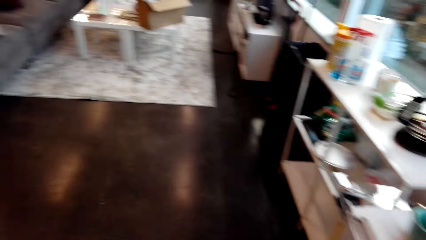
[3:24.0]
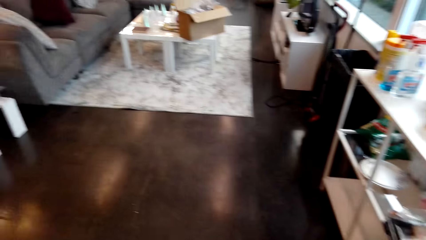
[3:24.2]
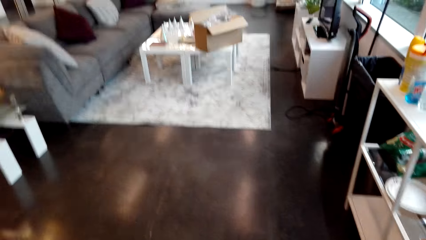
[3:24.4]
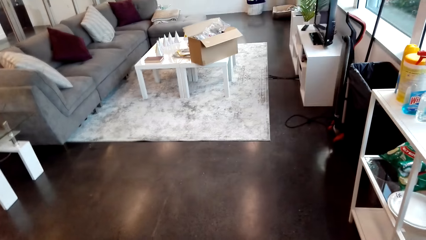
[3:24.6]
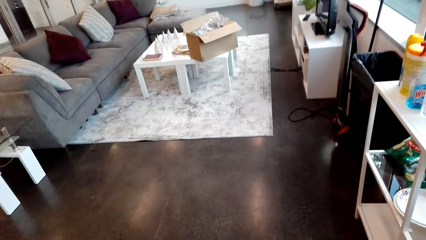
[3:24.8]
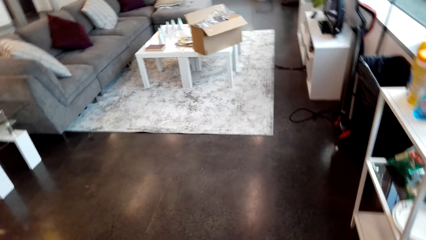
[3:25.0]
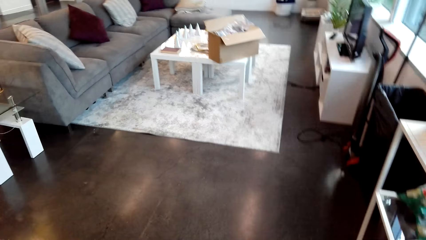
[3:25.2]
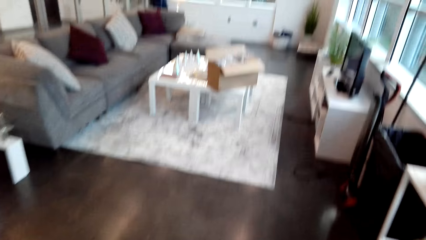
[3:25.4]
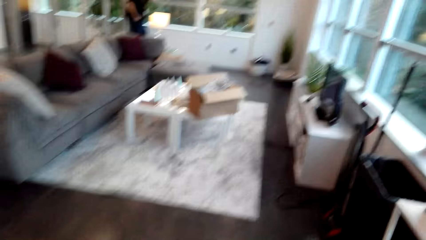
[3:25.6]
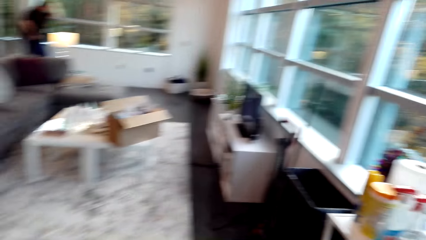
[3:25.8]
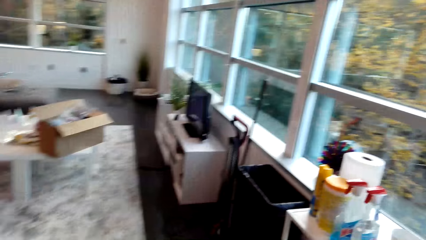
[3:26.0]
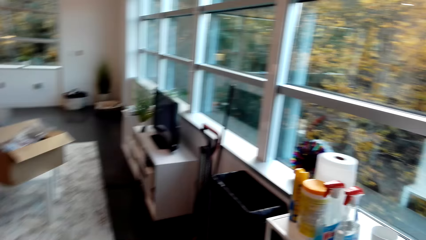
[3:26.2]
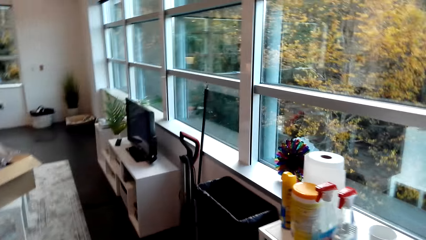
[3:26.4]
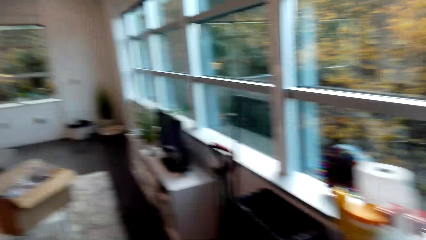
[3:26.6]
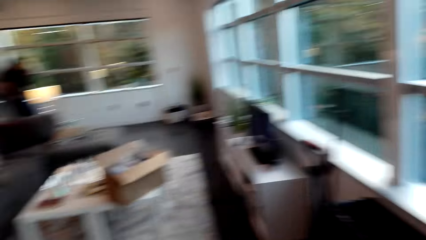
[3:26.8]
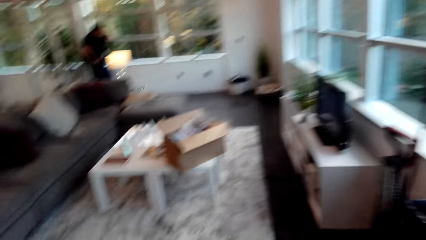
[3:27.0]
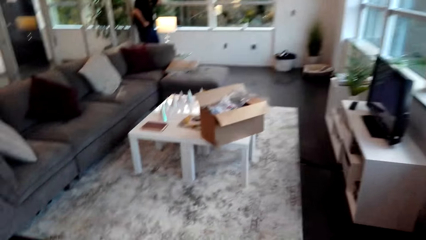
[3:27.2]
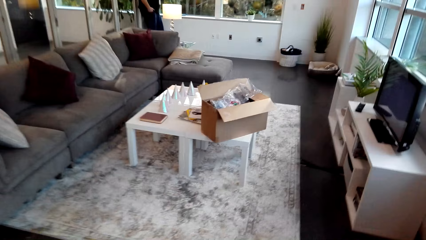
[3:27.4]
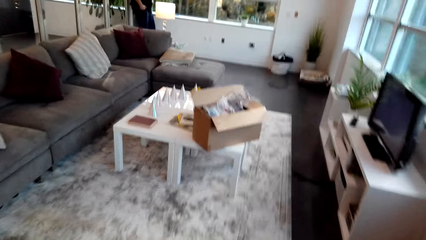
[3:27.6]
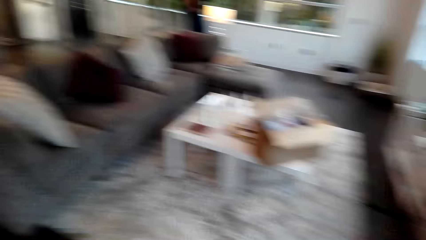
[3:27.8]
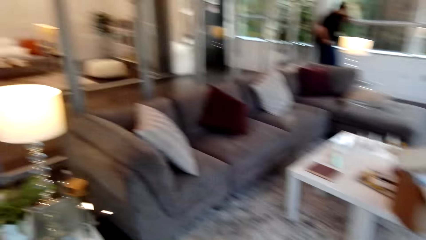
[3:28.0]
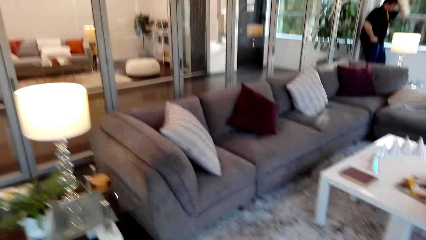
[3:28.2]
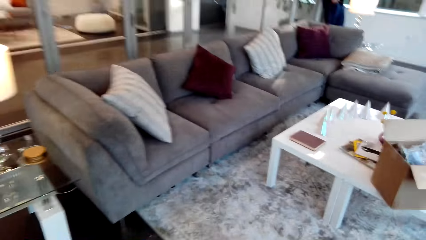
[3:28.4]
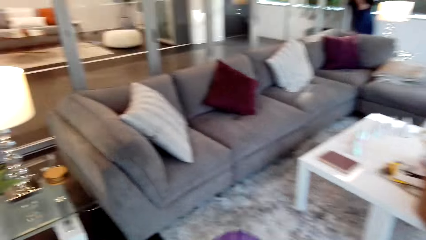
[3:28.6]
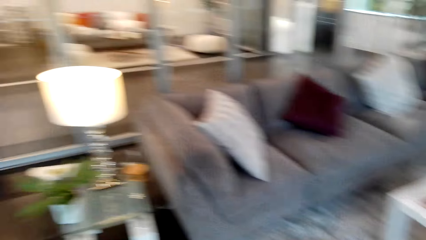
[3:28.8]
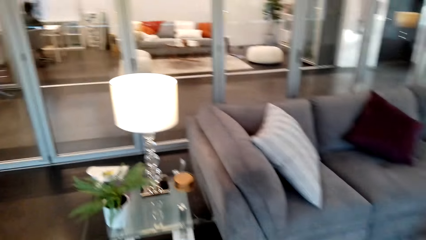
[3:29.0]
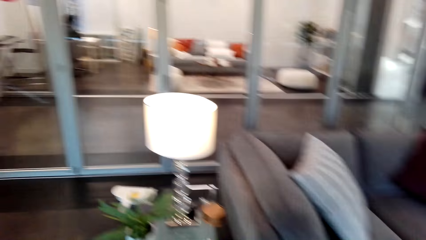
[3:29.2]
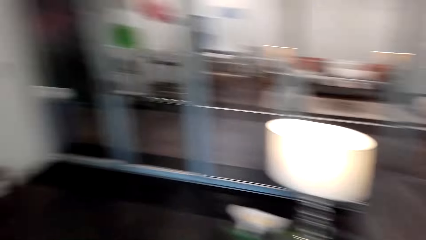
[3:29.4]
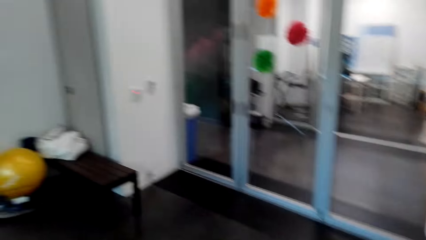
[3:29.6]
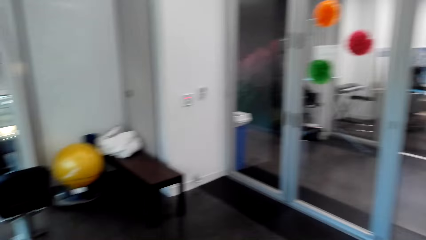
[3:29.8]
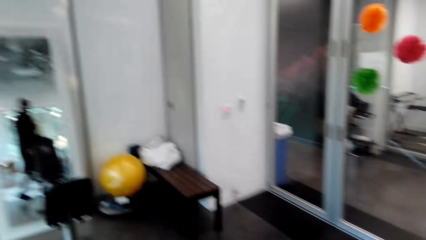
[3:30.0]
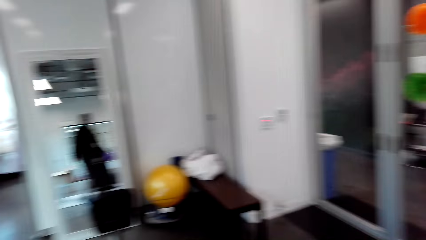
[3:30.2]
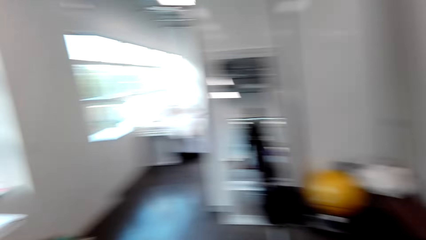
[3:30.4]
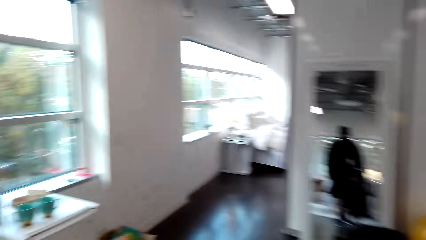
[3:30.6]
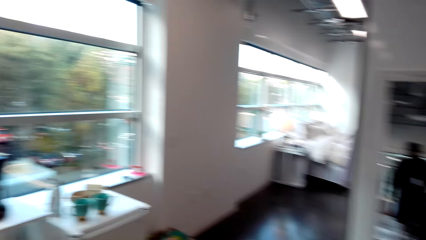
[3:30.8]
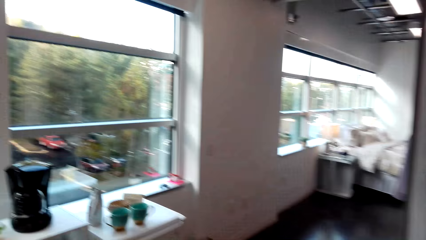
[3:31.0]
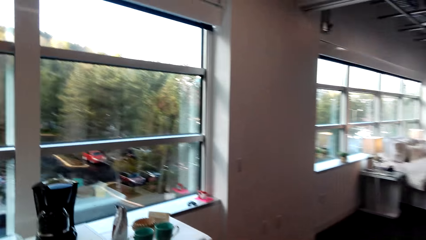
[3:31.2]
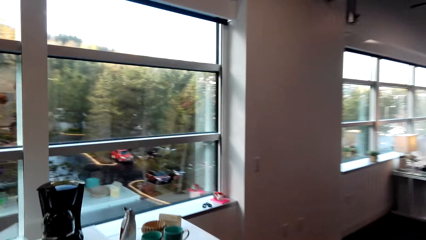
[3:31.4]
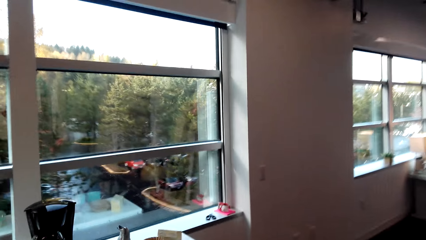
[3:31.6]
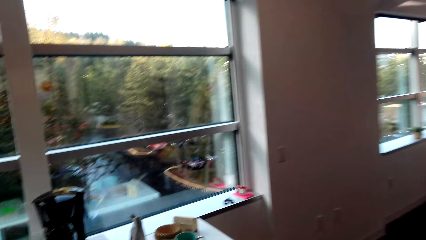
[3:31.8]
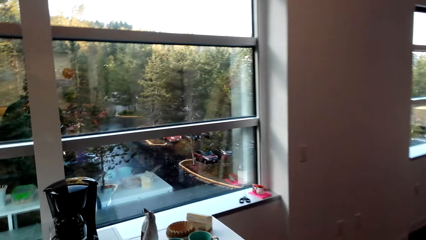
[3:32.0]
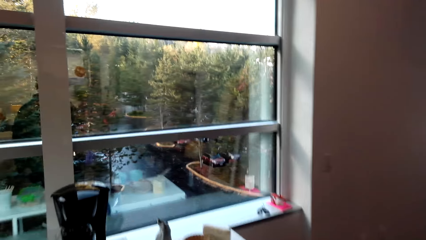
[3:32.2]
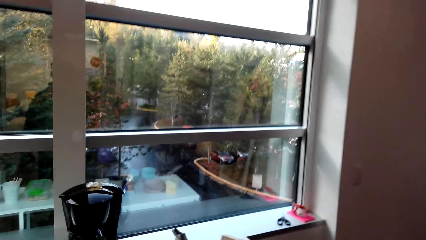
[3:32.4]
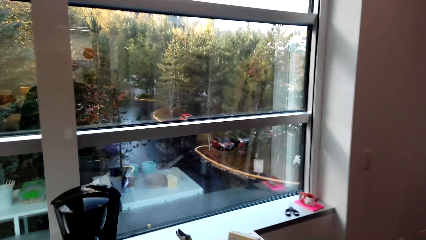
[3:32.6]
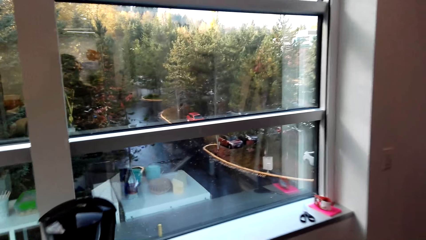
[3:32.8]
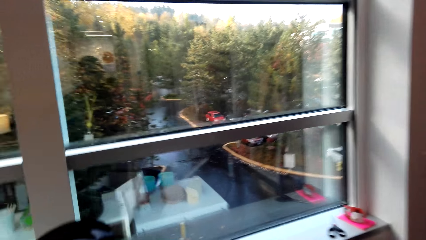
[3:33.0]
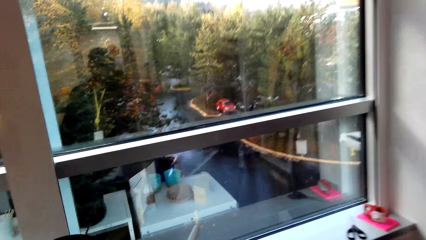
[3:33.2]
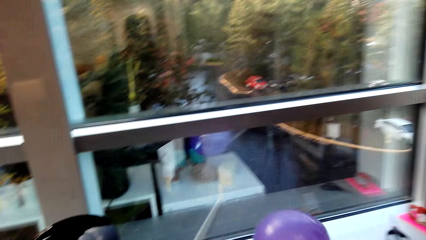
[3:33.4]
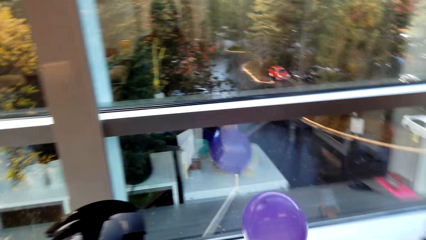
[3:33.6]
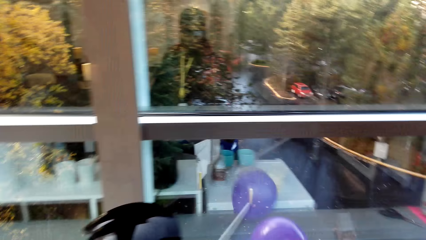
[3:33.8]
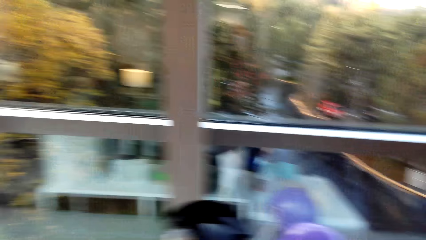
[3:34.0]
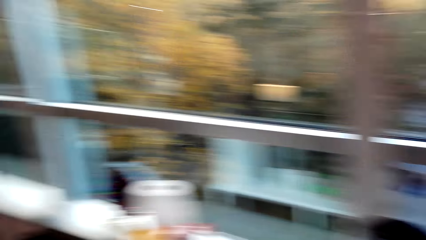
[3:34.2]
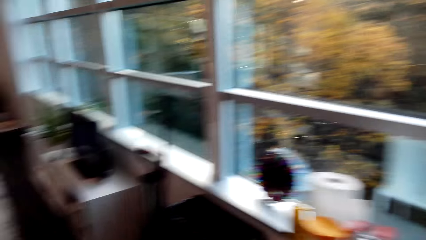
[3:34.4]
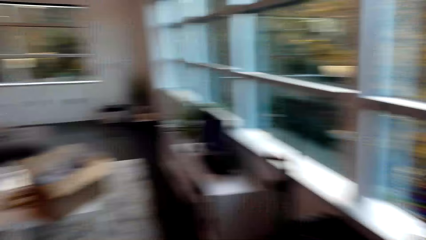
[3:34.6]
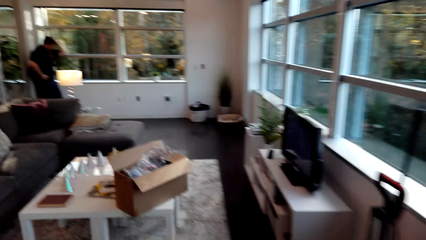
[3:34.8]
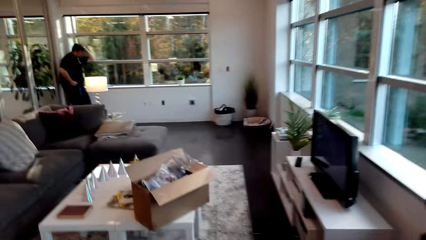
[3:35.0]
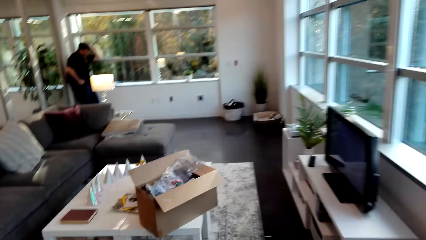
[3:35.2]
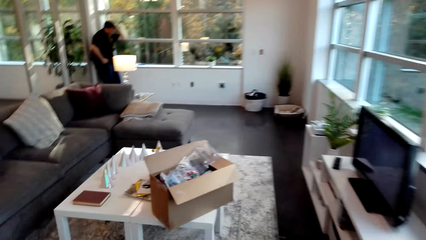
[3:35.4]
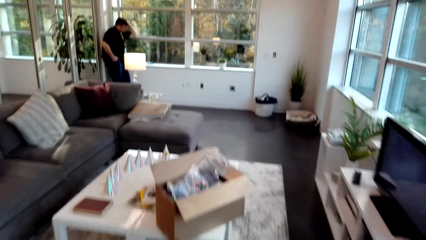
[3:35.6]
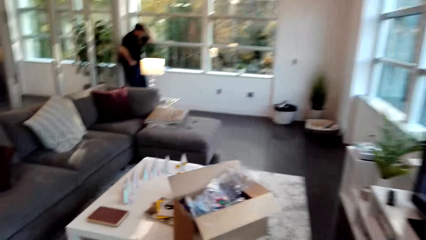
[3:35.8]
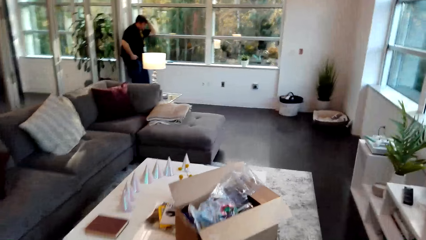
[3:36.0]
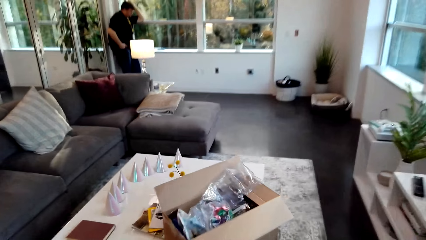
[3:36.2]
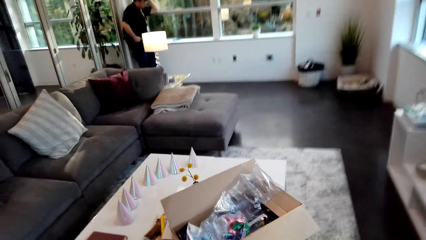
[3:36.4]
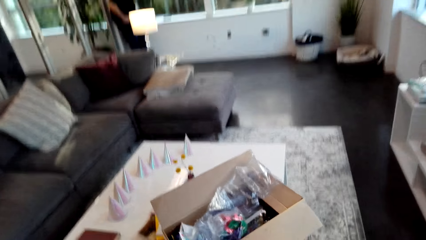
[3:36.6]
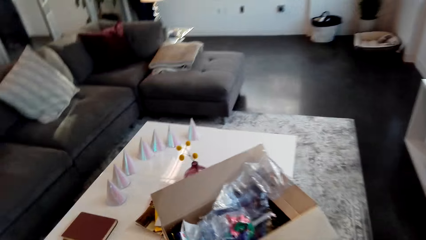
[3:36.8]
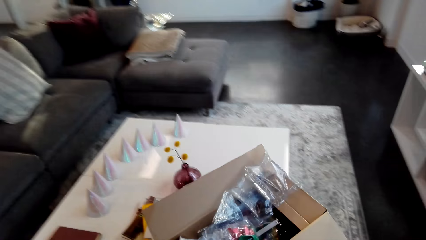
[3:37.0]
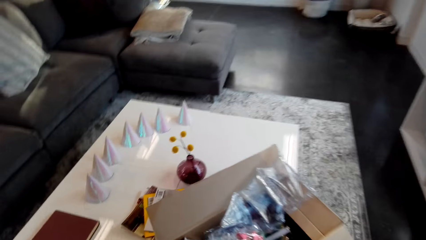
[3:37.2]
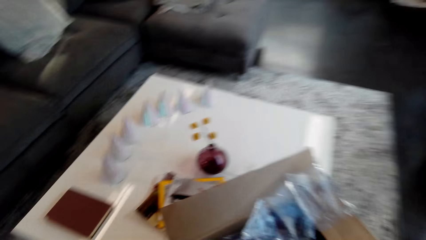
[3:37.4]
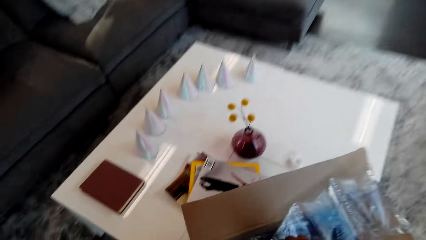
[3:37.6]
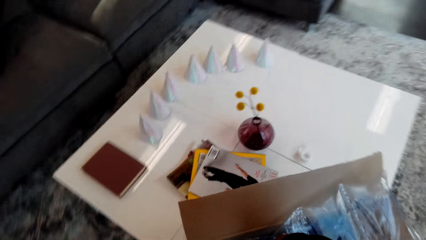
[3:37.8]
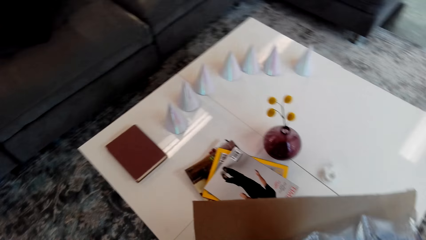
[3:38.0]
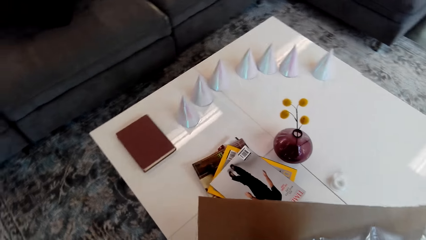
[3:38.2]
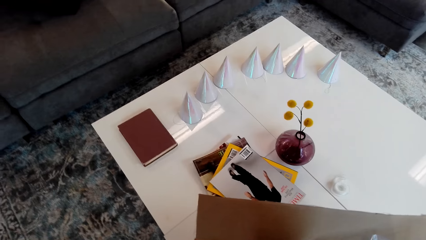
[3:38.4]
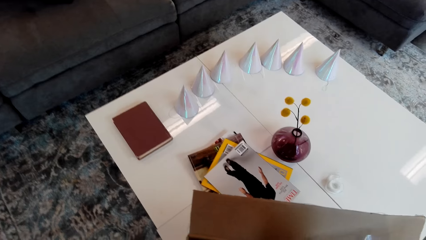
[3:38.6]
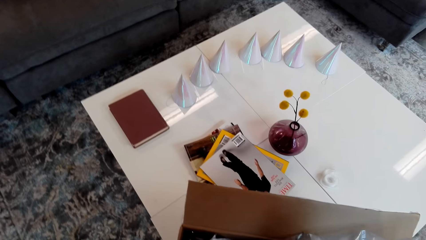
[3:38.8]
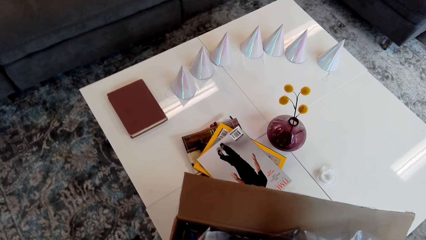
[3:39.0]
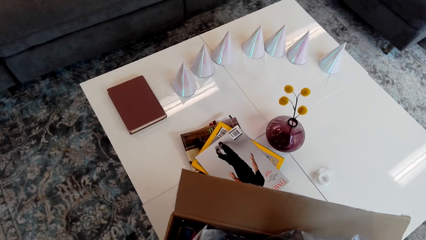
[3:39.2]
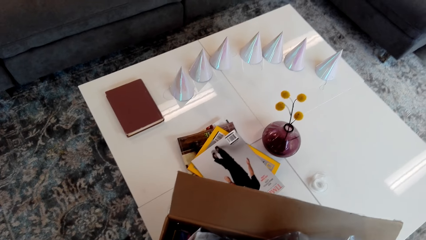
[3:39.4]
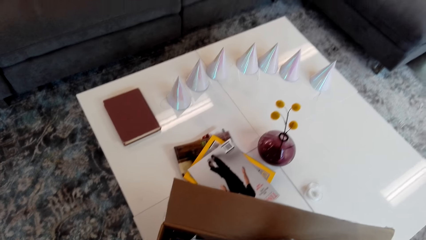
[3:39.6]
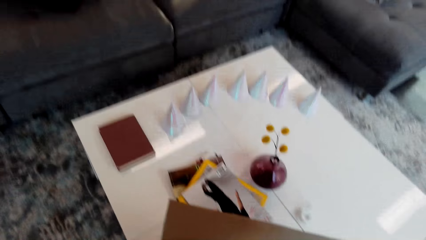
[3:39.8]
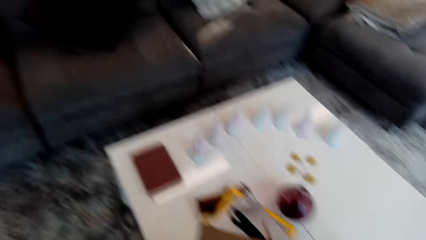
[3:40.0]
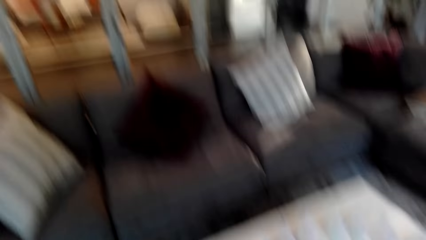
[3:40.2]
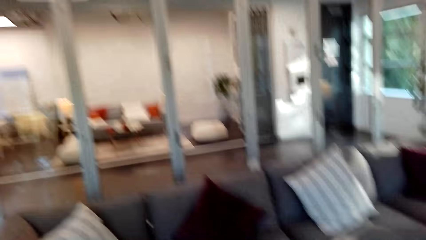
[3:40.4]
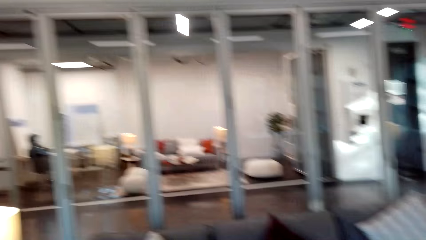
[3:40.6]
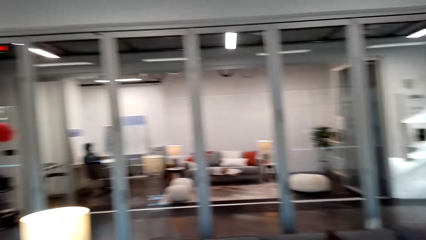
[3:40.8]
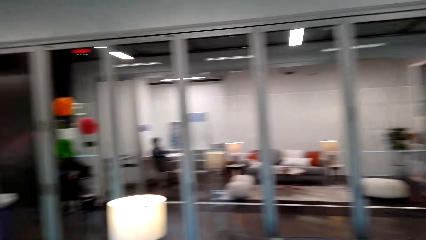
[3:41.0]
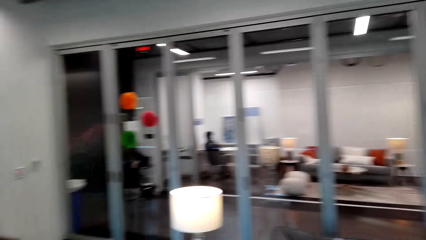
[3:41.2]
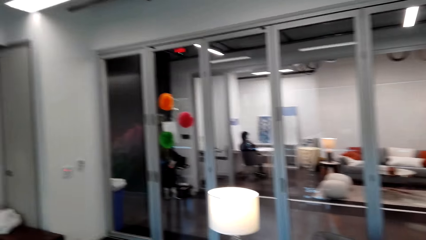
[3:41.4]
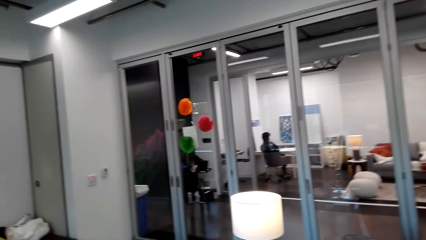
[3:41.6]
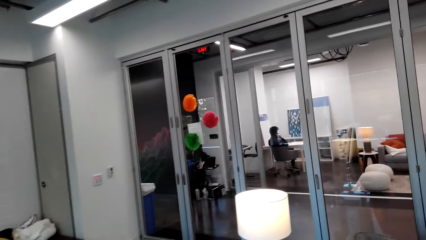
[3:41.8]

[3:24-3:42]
The camera wearer walks in the room. They put the balloon on the table. They walk back towards the table in the room. They pick something in the box. They touch the plastic papers in the box.
